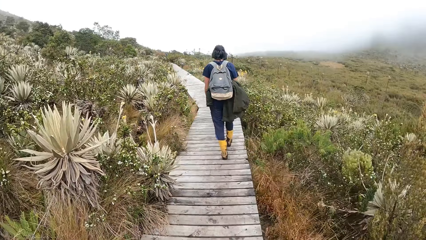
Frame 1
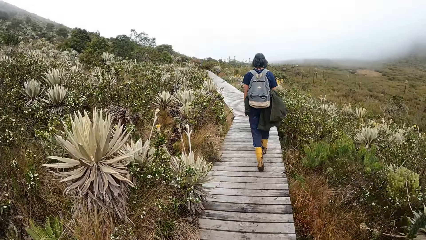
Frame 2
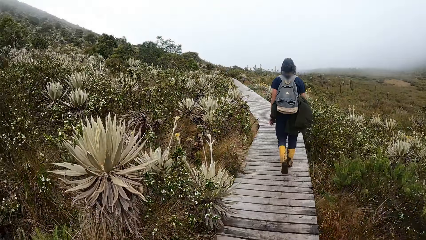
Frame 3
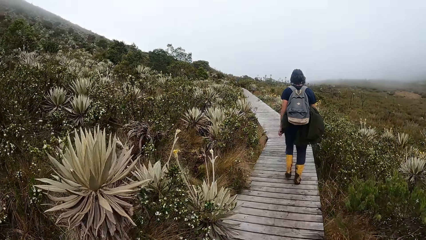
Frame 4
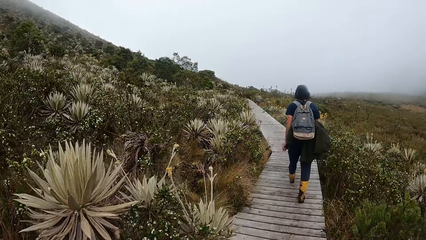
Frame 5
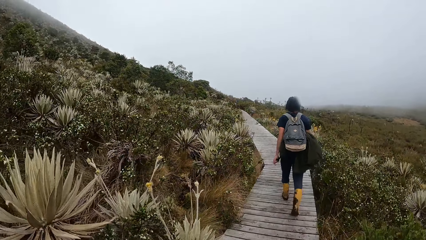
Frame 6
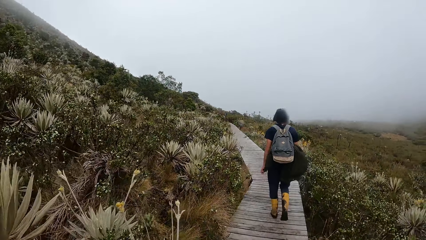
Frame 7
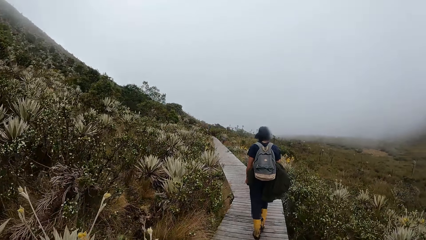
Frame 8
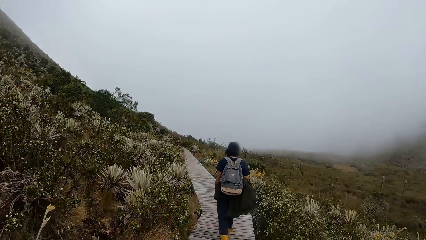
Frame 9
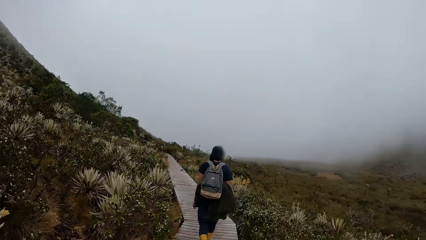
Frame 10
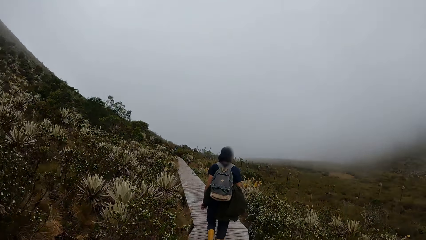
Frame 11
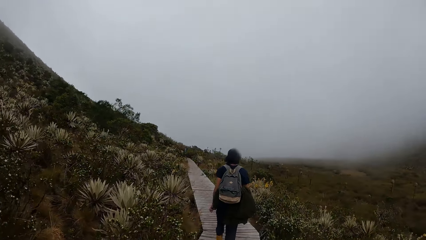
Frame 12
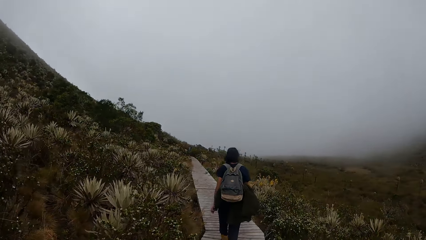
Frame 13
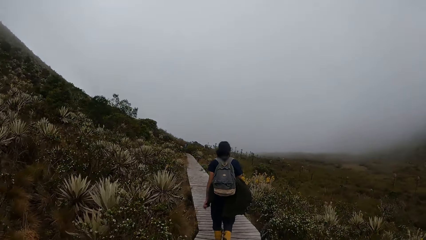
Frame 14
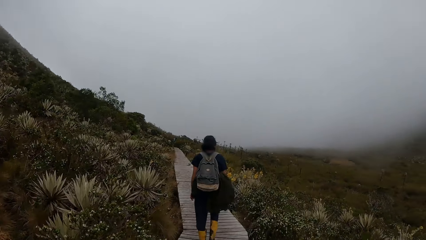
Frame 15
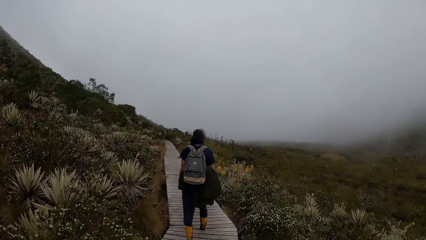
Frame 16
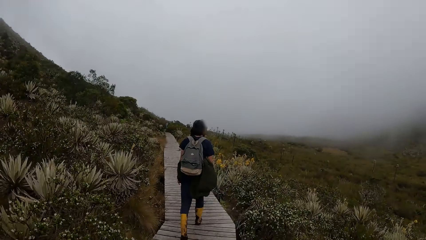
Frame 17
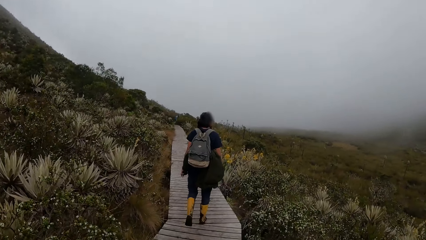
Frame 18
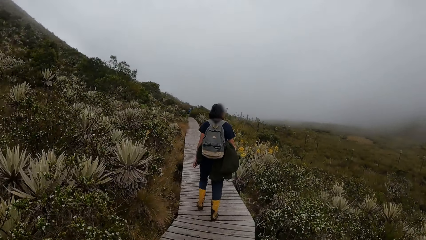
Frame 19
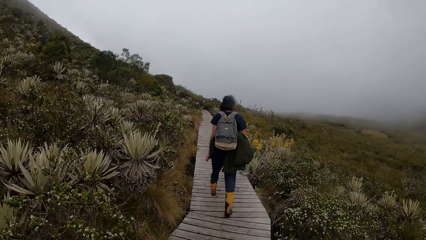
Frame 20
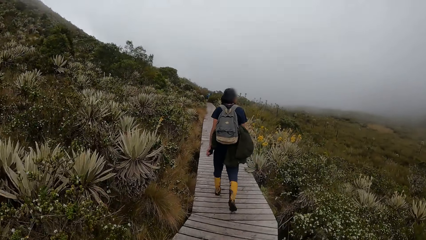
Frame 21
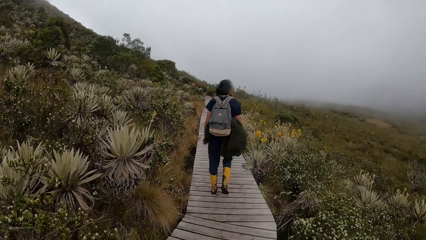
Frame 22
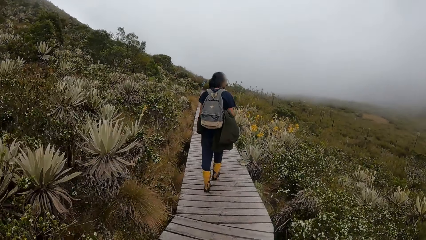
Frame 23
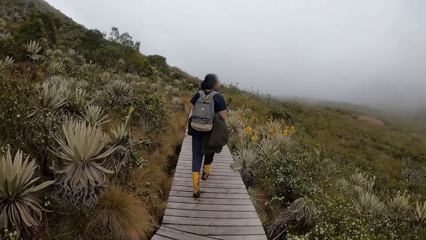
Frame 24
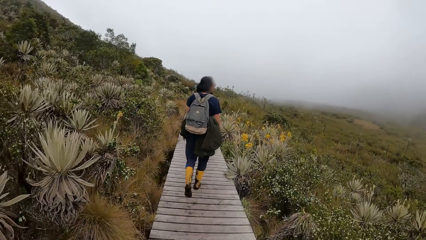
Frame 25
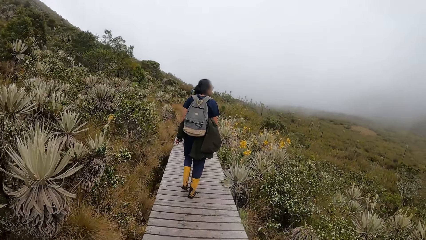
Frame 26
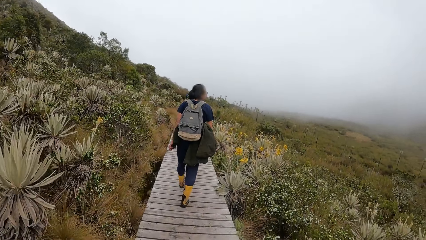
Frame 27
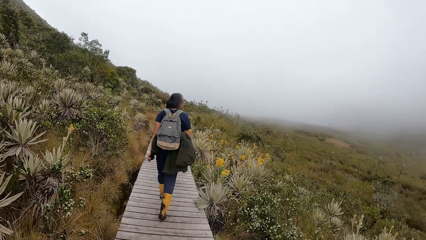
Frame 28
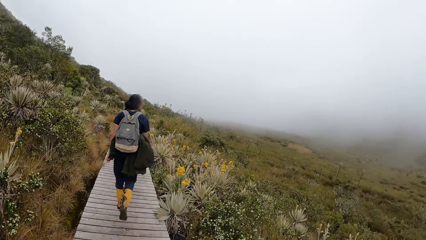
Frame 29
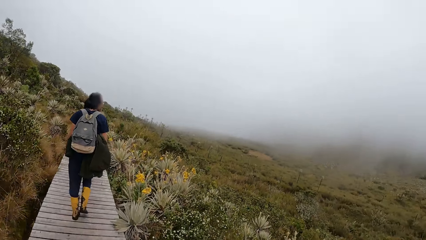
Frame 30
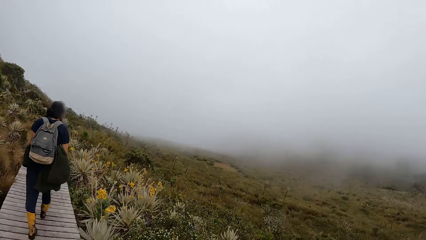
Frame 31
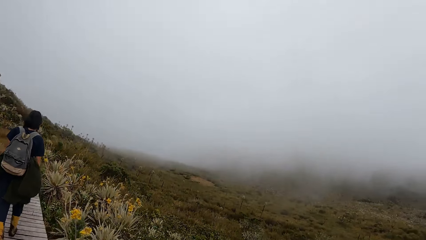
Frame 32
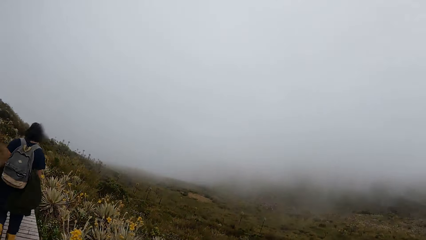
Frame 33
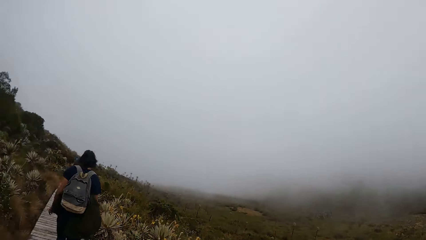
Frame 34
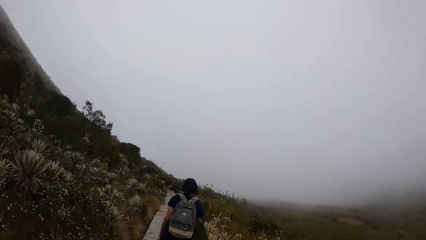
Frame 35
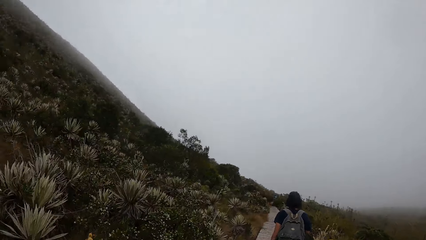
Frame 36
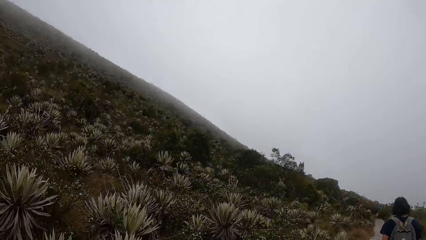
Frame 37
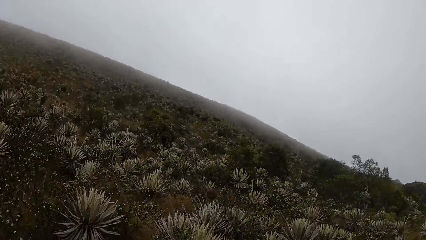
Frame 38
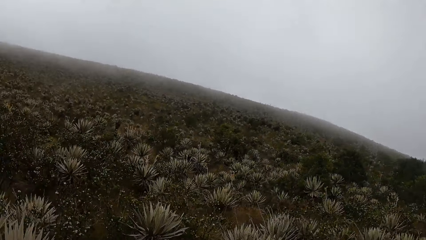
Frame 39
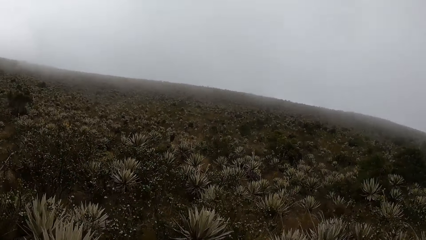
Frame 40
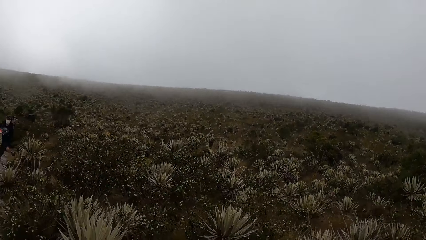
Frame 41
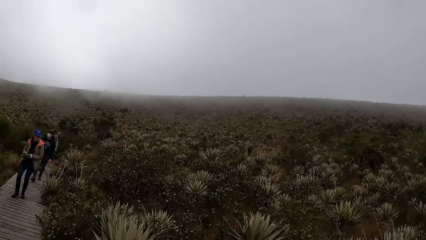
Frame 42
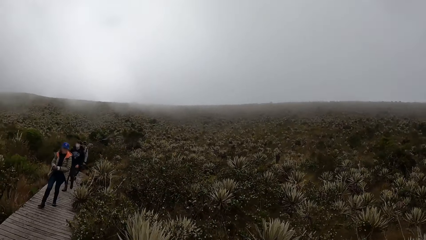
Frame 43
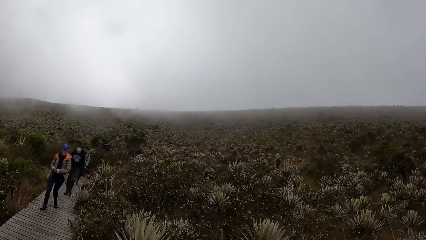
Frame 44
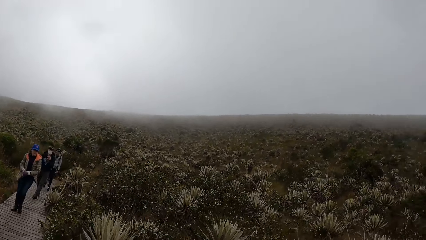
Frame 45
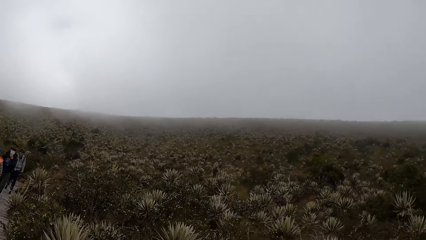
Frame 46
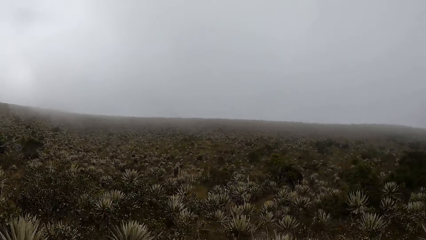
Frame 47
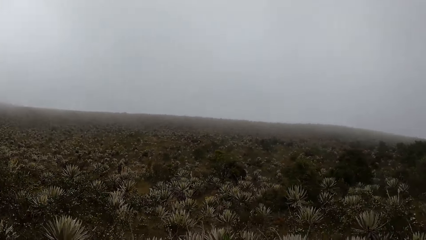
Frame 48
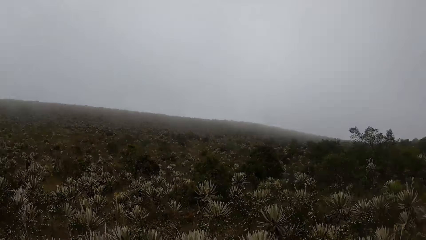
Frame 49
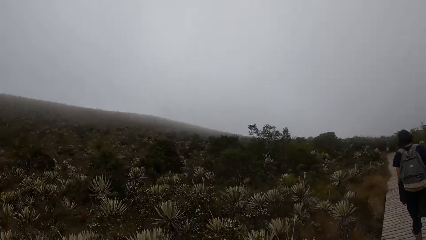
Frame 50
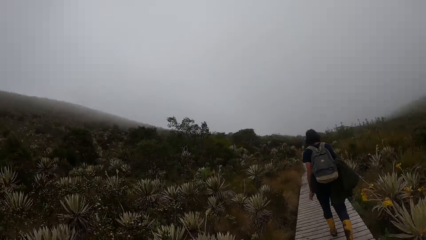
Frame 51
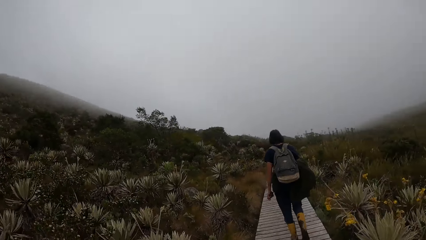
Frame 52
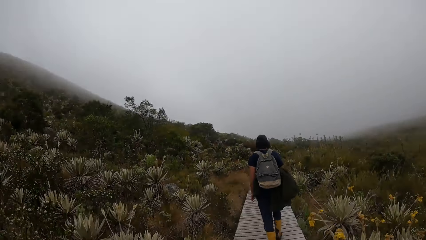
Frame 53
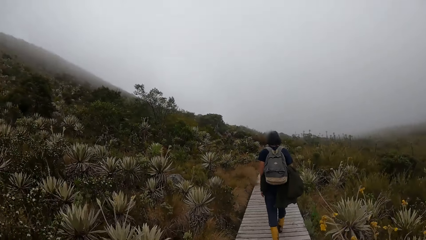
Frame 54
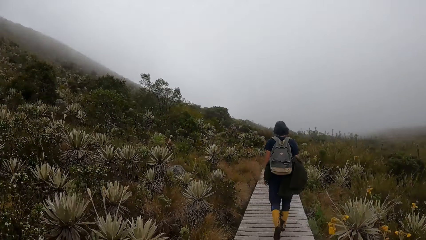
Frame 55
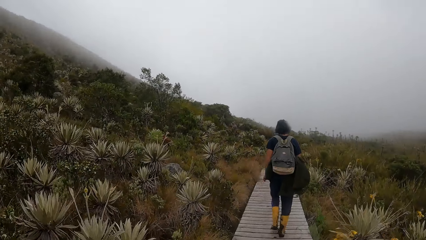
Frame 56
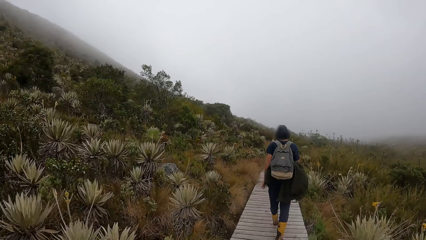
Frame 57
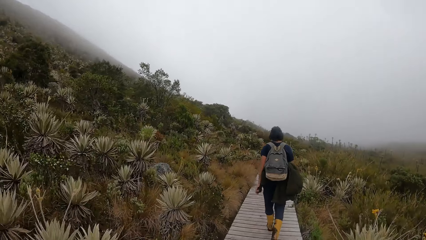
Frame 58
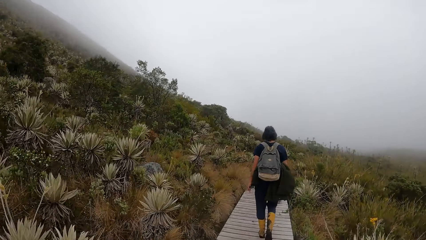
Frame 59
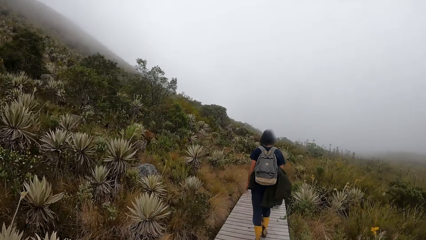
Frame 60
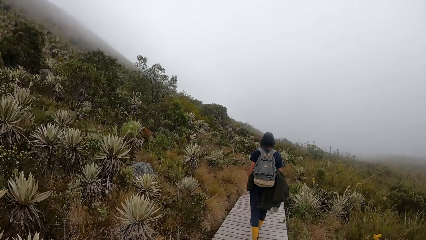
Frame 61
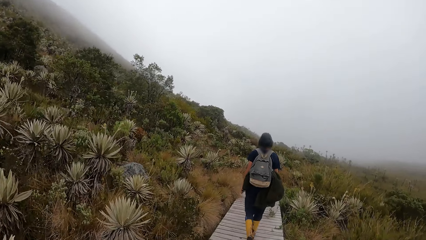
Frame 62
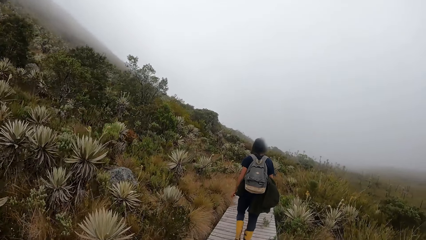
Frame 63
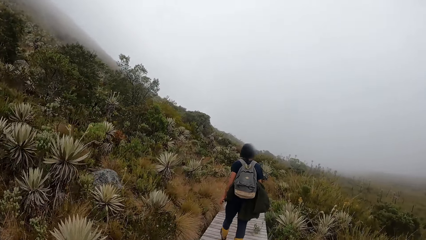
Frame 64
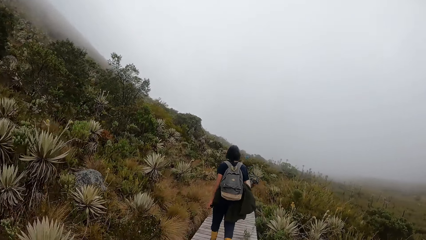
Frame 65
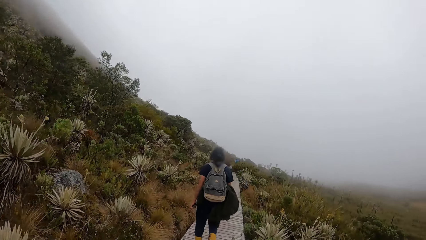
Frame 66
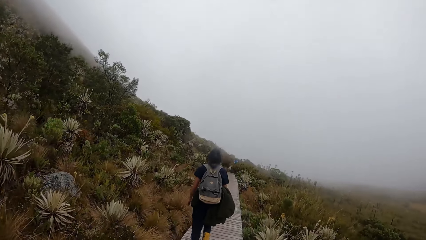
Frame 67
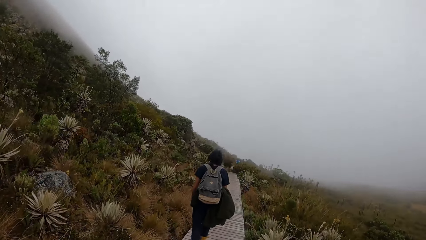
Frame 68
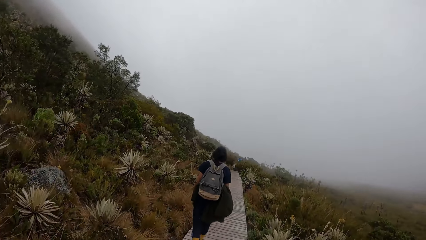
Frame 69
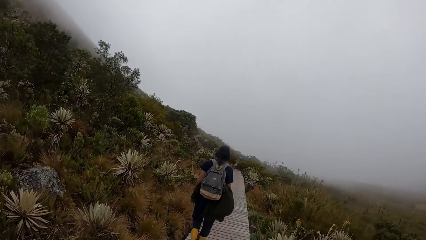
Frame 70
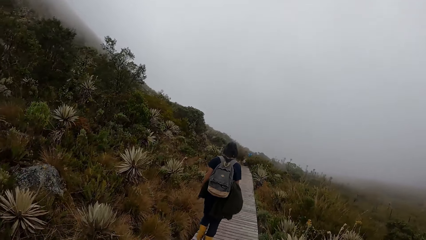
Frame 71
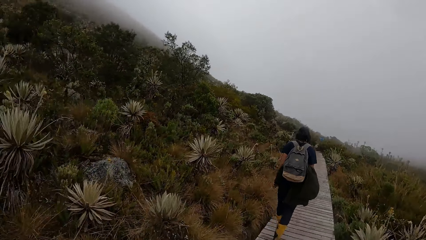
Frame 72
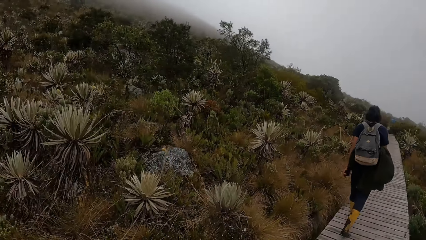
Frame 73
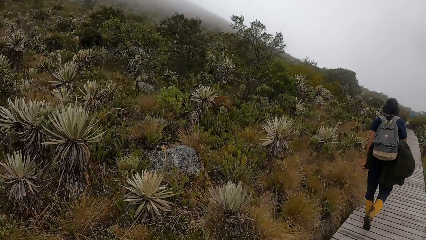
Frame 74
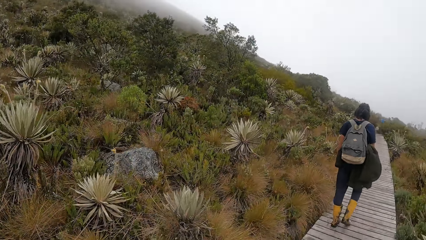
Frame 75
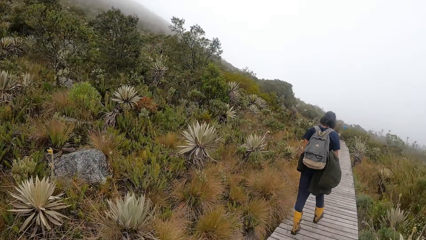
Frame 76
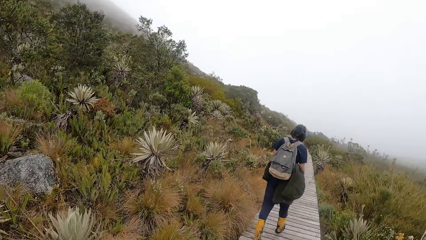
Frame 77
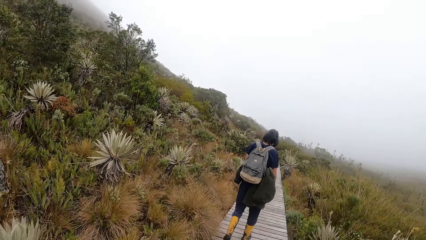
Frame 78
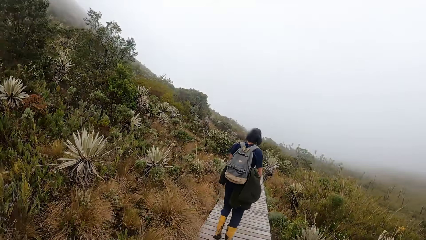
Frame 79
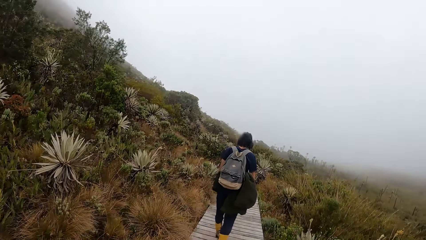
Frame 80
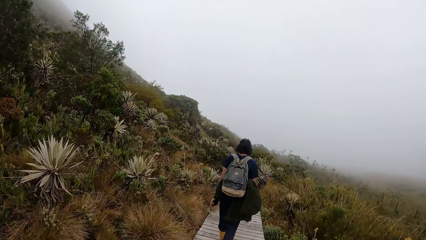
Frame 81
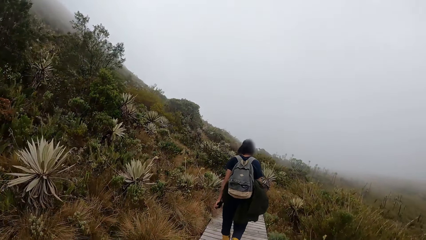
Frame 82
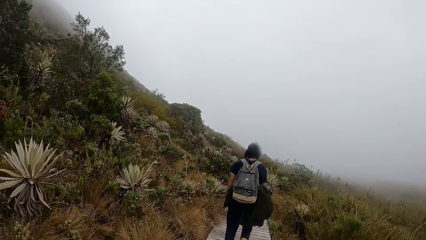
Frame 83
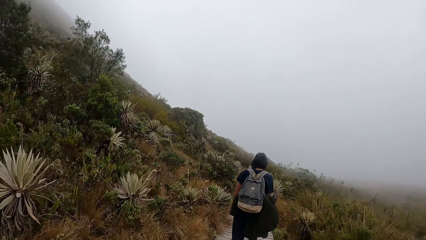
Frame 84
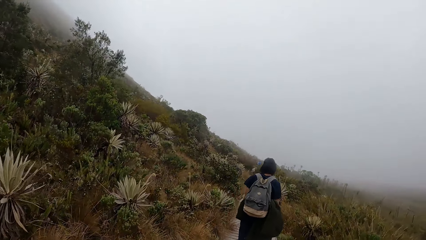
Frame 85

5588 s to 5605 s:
The camera wearer looks behind and walks on the road.
